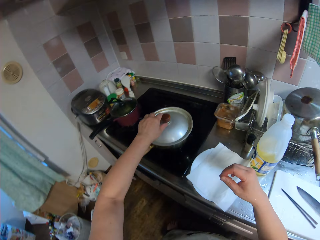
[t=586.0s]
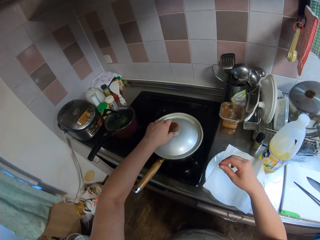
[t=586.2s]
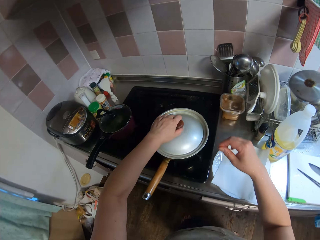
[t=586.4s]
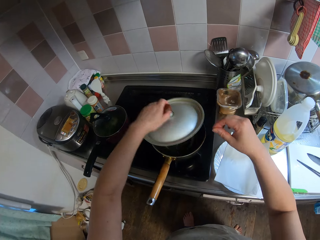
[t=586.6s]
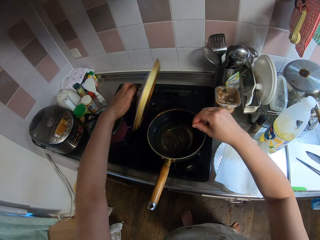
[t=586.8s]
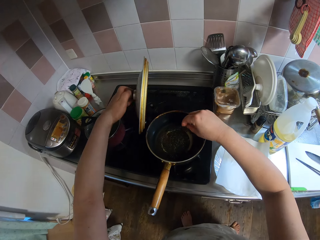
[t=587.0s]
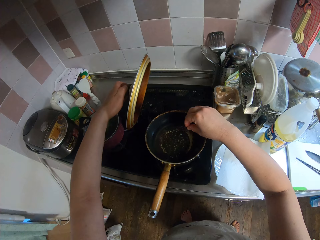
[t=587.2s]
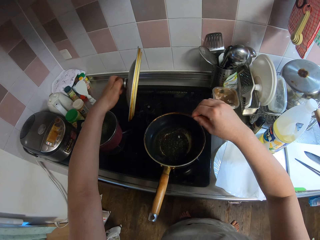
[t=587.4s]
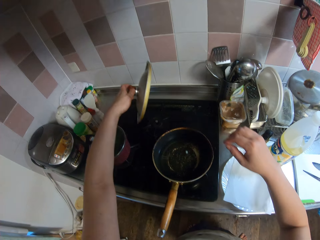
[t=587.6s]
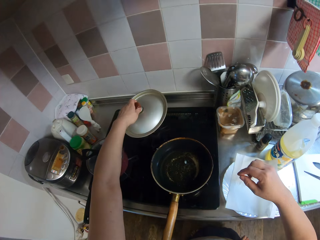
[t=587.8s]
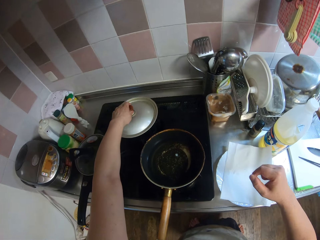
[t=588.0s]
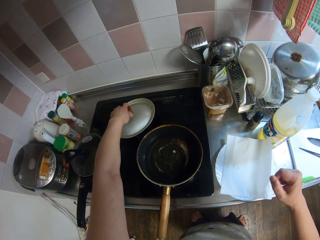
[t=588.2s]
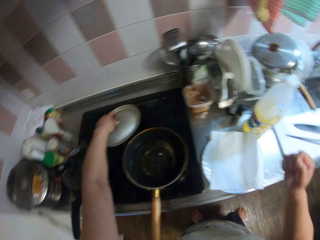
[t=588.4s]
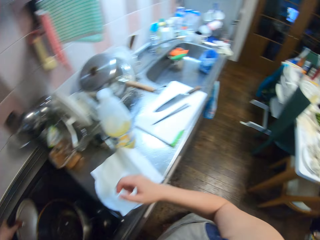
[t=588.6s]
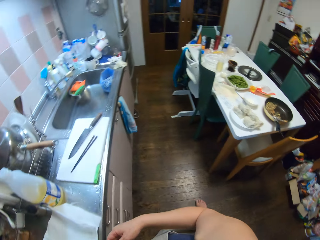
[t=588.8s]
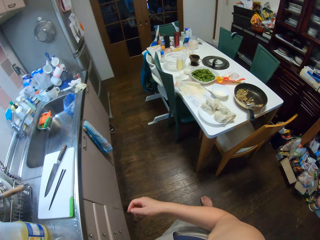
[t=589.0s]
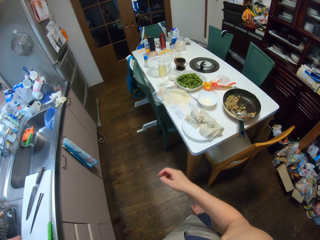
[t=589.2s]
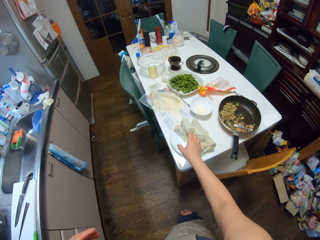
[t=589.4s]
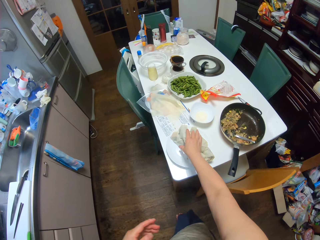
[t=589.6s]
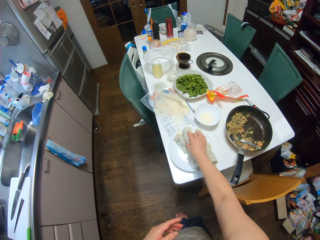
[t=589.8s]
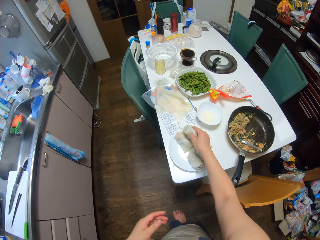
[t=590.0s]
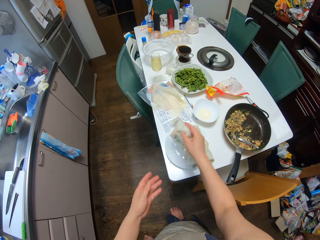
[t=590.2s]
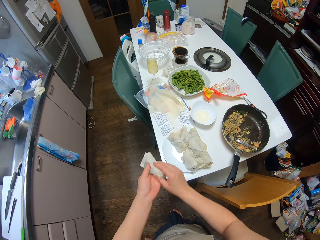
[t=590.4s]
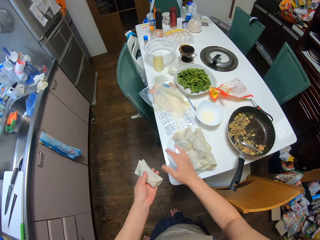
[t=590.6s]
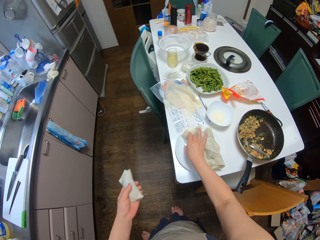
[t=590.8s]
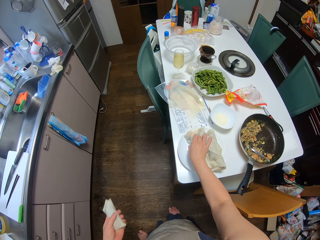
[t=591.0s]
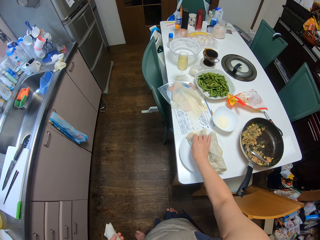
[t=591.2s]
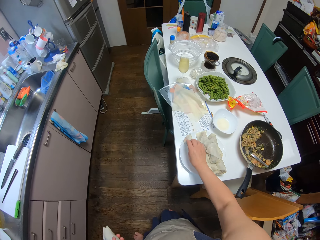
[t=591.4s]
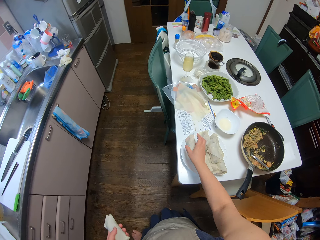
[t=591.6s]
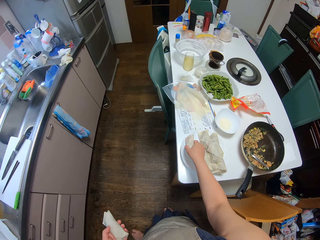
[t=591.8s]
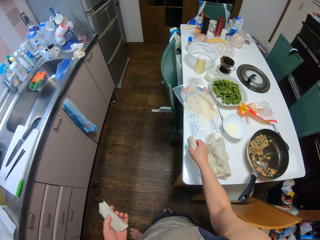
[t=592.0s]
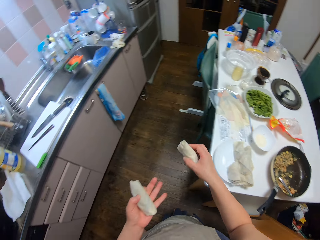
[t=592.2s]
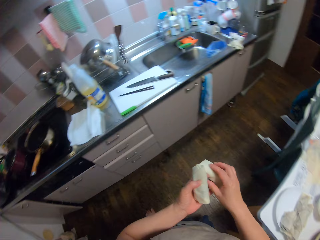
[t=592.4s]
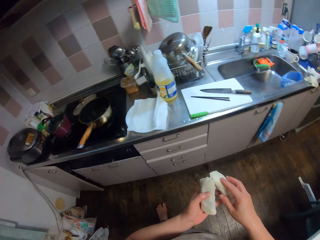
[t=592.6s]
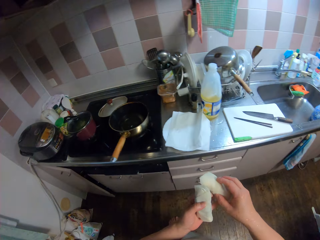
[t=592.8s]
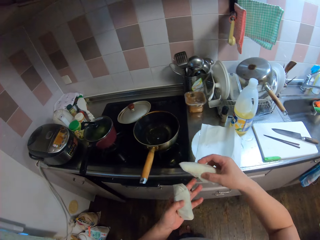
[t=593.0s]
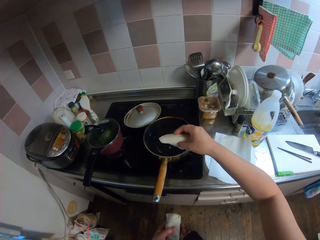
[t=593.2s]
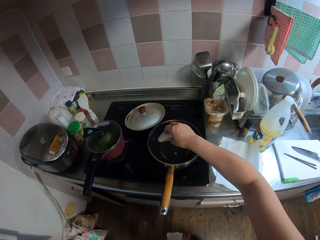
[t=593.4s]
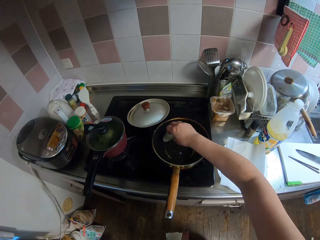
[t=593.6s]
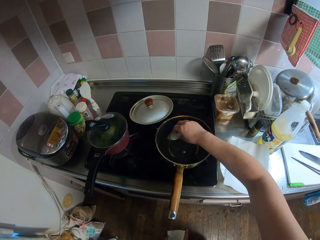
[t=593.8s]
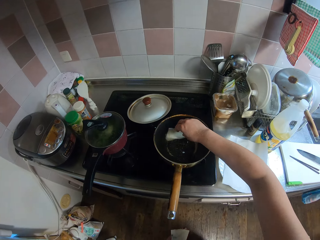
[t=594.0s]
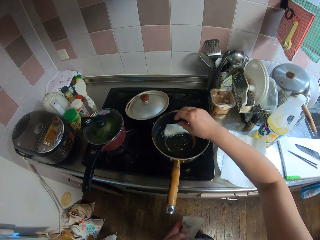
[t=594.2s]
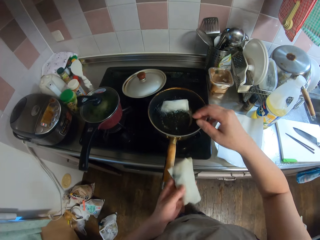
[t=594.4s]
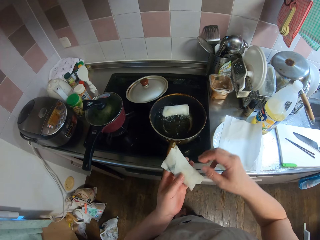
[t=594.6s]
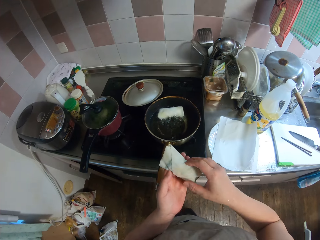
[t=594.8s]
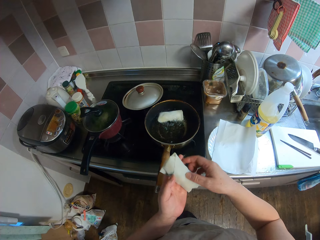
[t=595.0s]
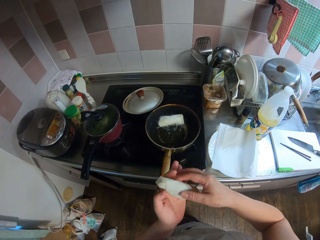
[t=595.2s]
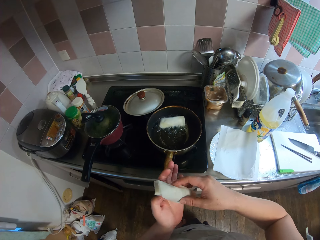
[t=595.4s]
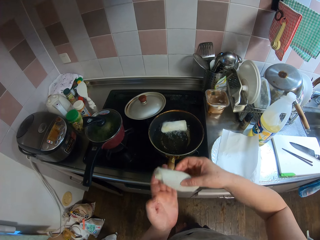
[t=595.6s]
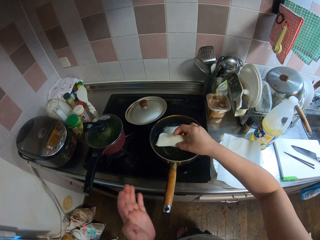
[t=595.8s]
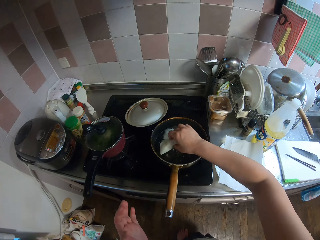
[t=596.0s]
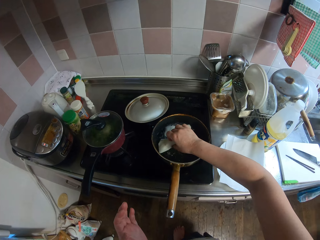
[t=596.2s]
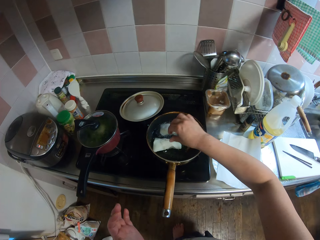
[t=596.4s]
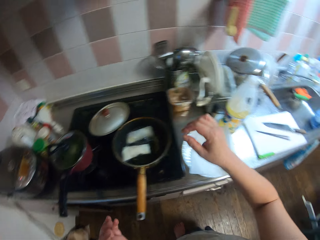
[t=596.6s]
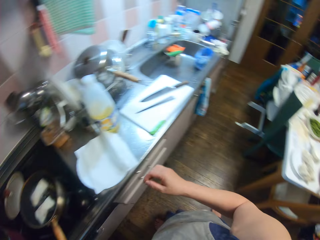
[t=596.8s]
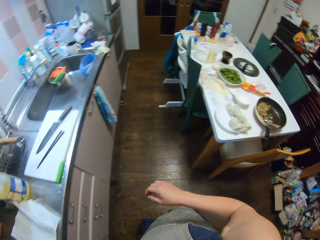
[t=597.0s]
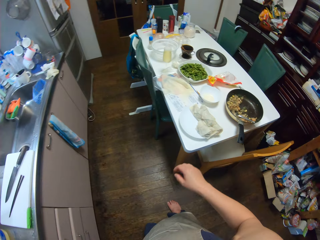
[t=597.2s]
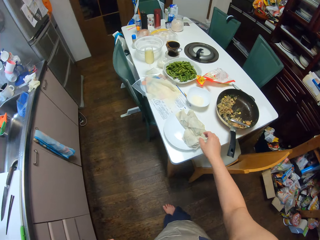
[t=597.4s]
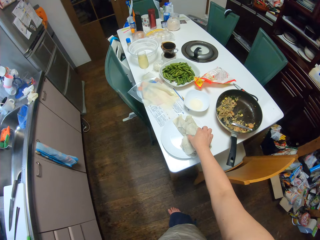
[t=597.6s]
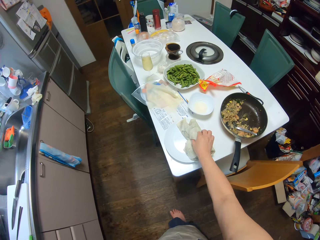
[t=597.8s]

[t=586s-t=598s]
The camera wearer opens a pot with her left hand. She drops the part of the sheet in the pot. She drops the cover of the pot on a cooker. She picks a spring roll from the plate with her right hand. She passes the spring roll to her left hand. She picks another spring roll from the plate with her right hand. She drops the other spring roll in the pot. She passes the spring roll to her right hand. She drops the spring roll in the pot.

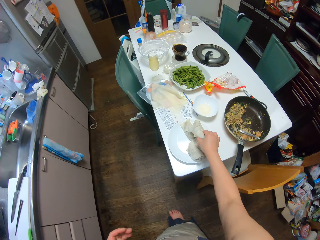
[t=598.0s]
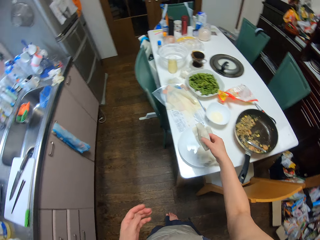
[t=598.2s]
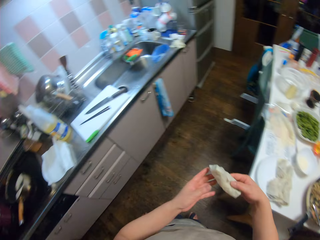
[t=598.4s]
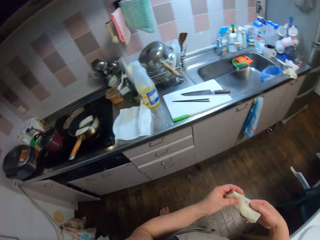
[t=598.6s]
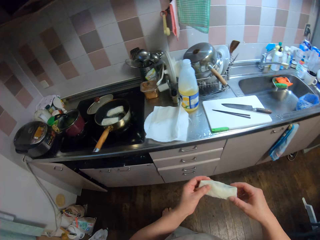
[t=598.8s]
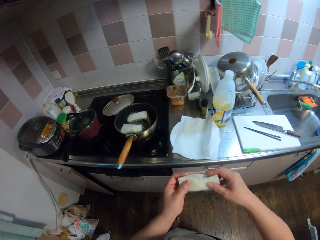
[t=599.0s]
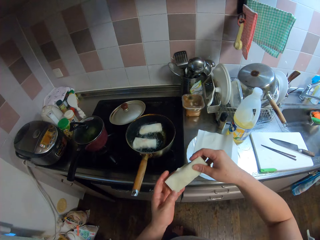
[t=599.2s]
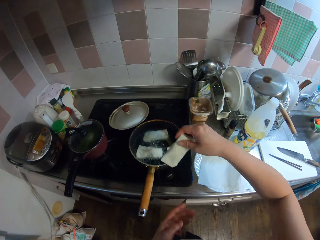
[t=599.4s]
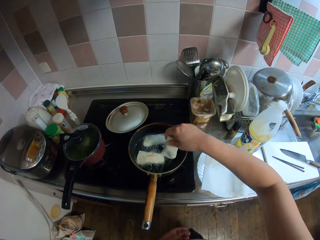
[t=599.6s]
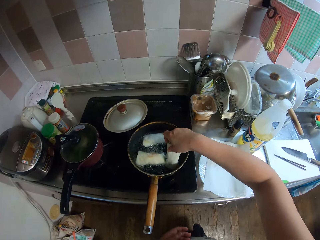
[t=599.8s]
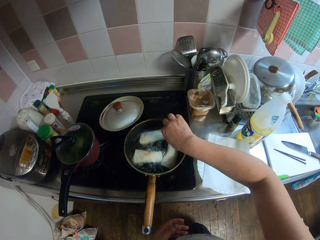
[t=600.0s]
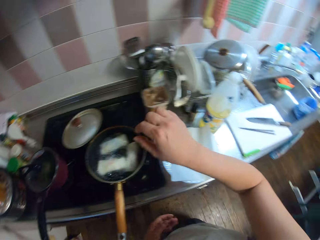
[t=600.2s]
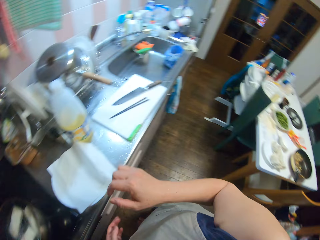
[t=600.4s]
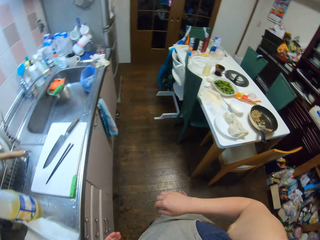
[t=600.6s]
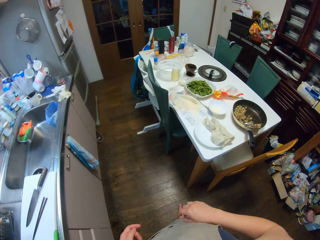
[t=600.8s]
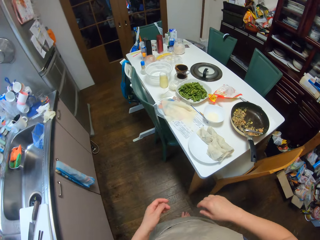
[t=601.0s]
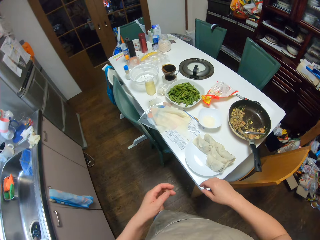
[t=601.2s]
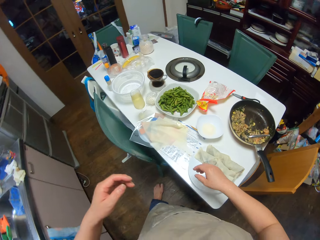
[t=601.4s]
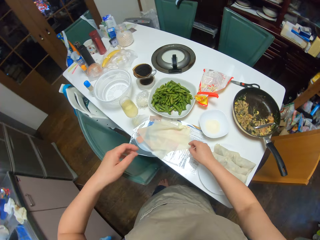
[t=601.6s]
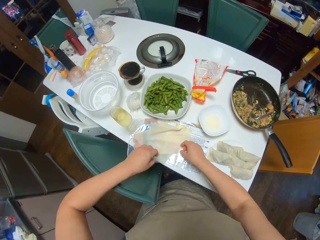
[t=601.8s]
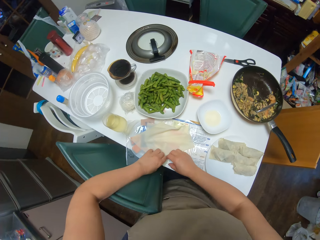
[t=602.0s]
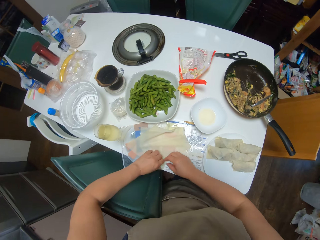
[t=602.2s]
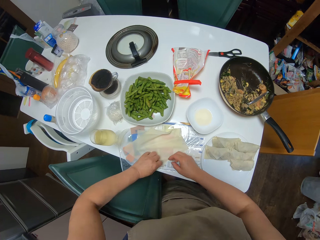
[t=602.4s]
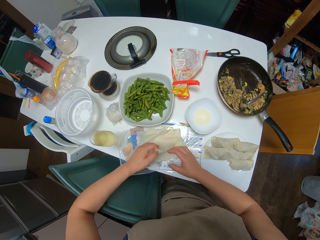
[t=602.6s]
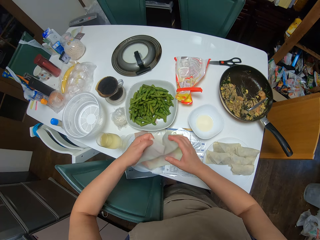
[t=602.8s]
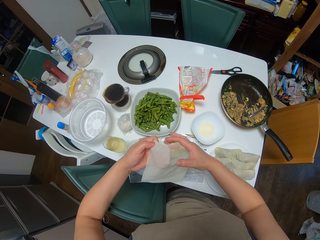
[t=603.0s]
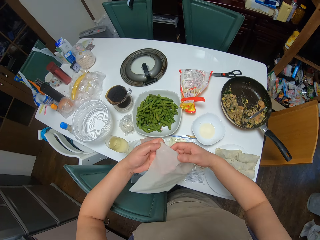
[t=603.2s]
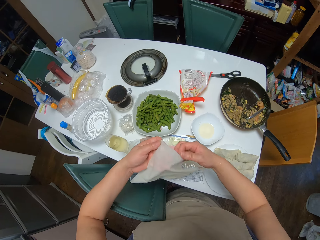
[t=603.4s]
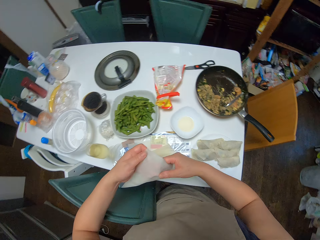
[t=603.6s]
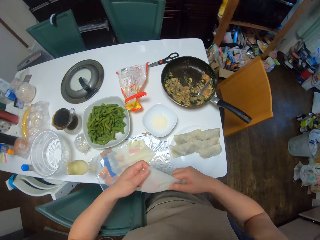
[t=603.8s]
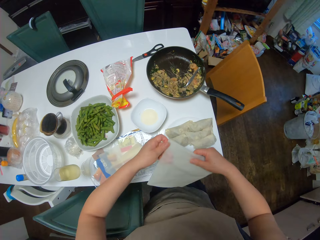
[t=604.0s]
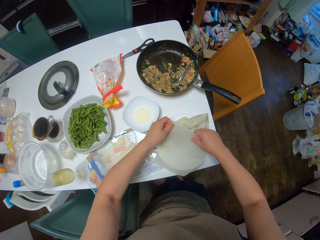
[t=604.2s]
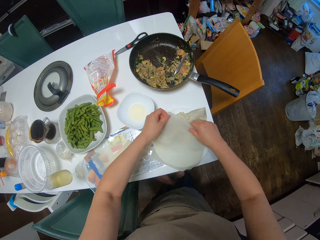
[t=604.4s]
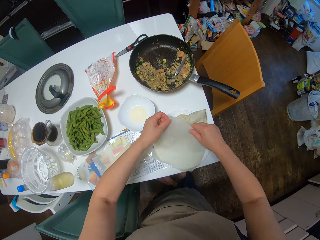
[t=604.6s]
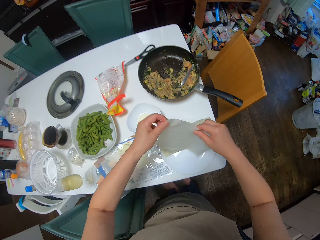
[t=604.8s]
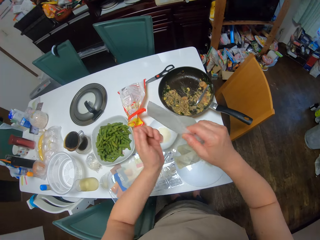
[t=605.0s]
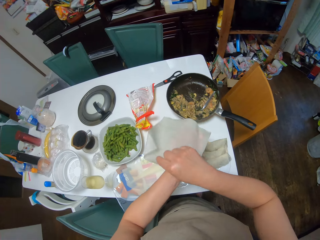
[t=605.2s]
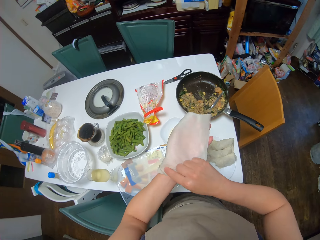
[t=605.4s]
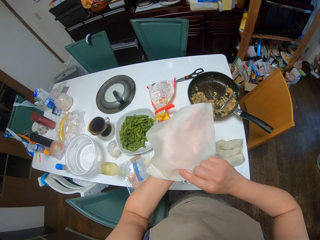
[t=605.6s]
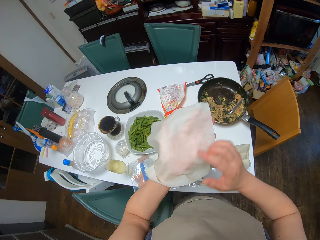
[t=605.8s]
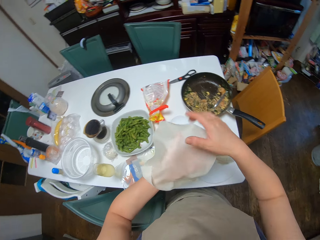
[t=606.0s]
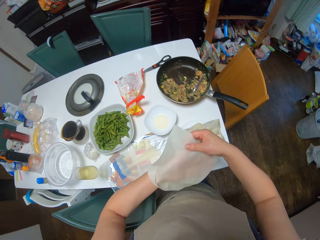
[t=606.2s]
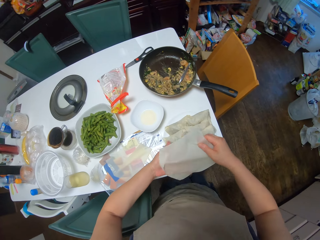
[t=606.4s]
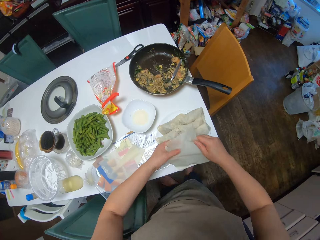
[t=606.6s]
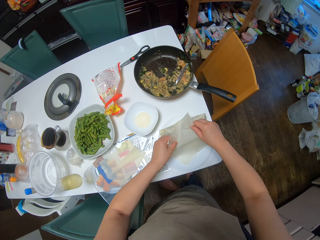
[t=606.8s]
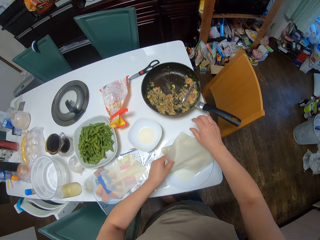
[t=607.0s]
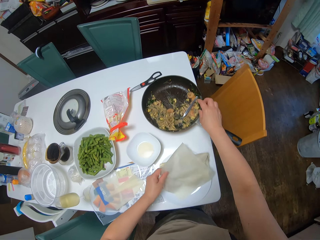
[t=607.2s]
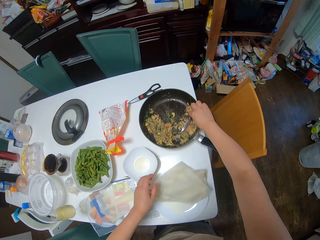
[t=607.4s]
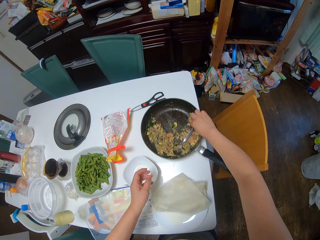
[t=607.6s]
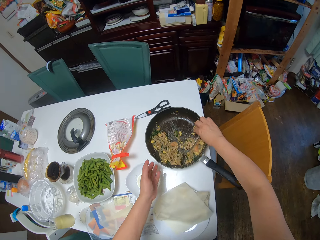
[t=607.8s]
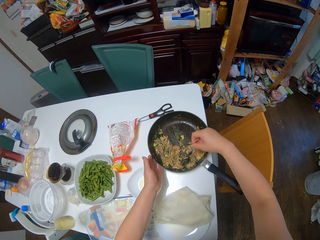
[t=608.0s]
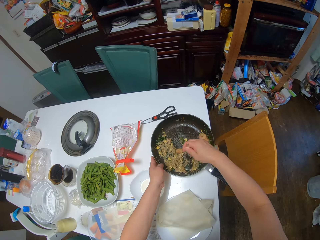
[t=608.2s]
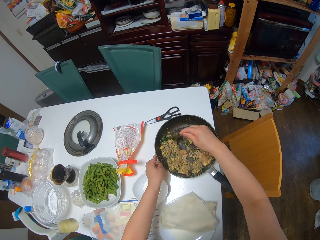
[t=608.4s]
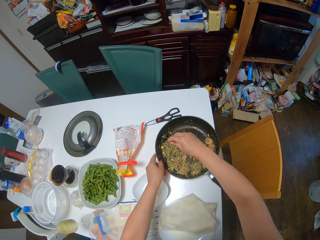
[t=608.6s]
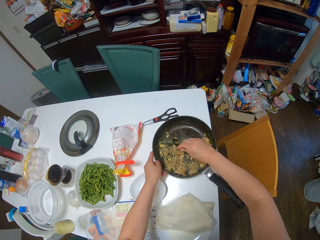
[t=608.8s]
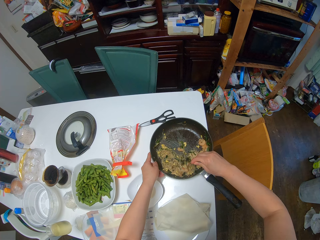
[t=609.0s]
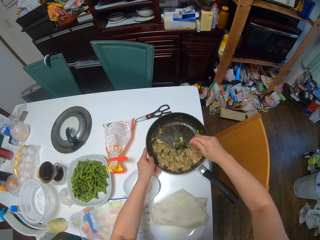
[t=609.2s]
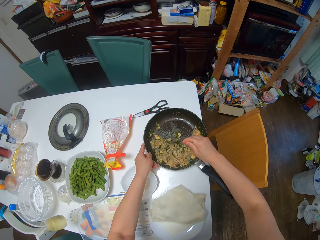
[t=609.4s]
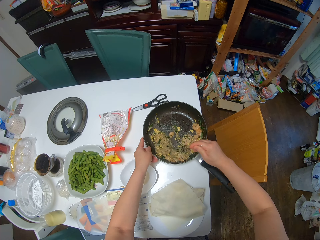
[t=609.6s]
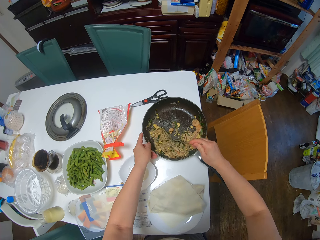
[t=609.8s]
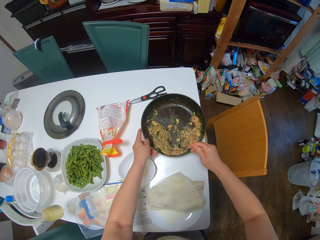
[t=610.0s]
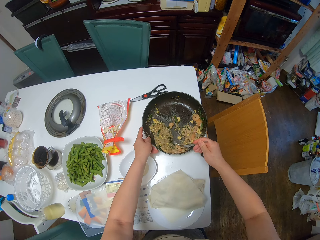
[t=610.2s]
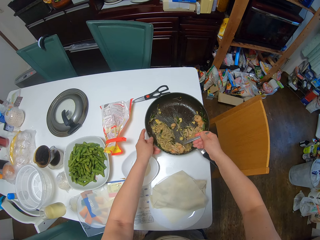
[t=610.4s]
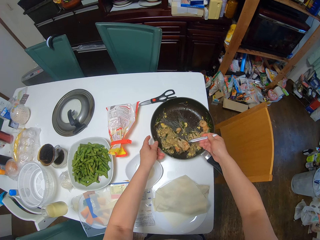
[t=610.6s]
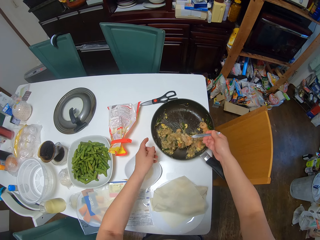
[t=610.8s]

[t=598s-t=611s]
The camera wearer picks another spring roll from the plate with her right hand. She drops the other spring roll in the pot. She picks the sheet from the table with her left hand. She stretches a dough. She places the sheet on the plate. She picks the sheet from the plate. She inspects the sheet. She places the sheet on the plate. She picks the spoon from the frying pan with her right hand. She adds something to the dough. She scoops out the filling from the frying pan with the spoon.
